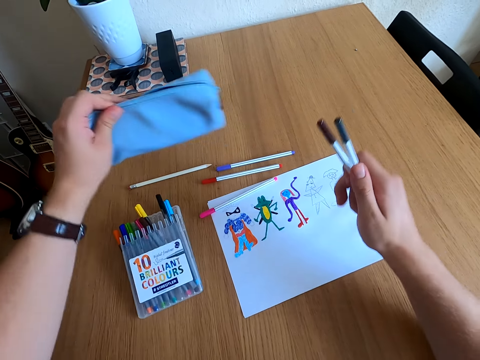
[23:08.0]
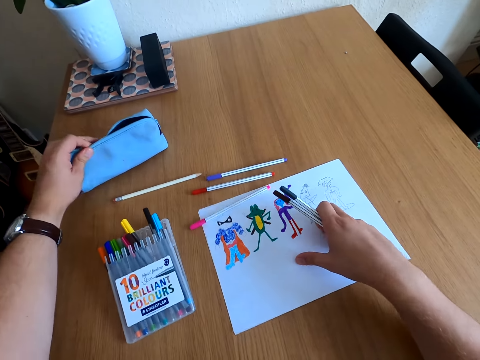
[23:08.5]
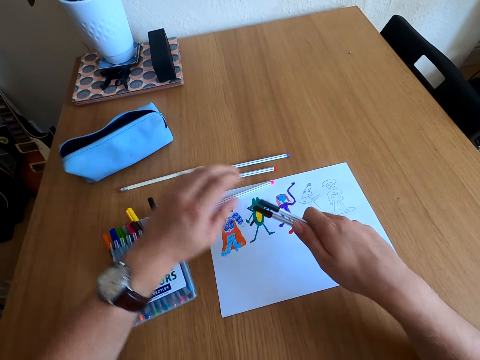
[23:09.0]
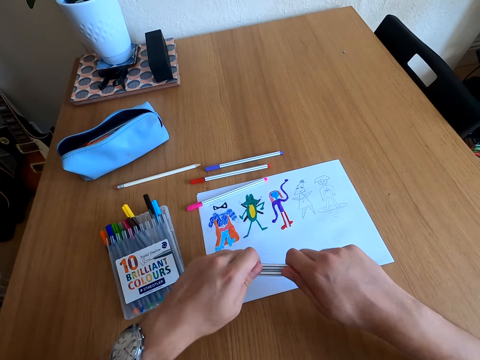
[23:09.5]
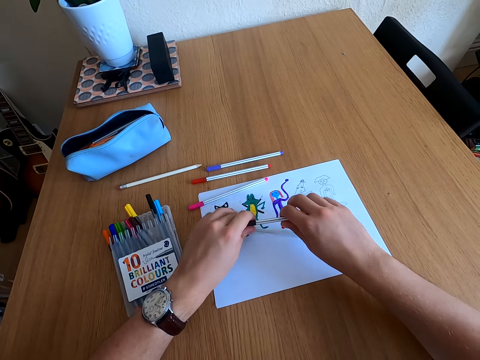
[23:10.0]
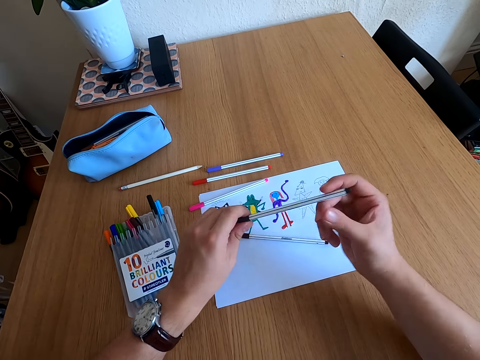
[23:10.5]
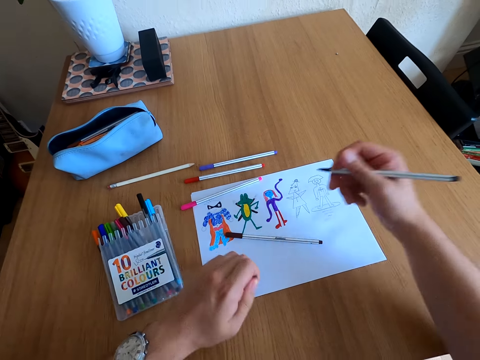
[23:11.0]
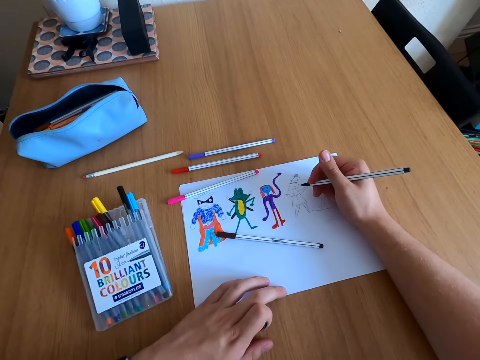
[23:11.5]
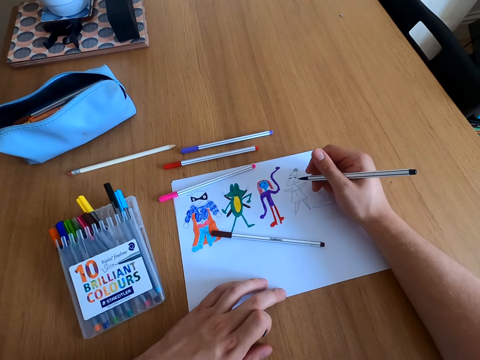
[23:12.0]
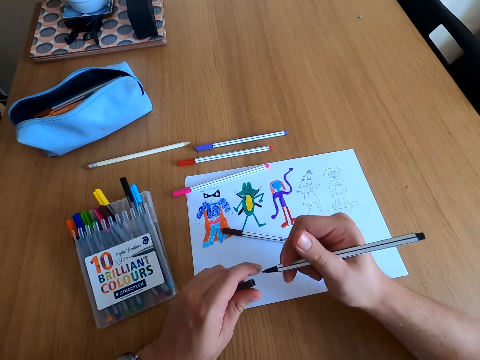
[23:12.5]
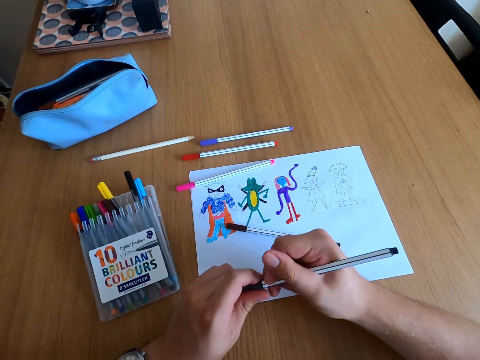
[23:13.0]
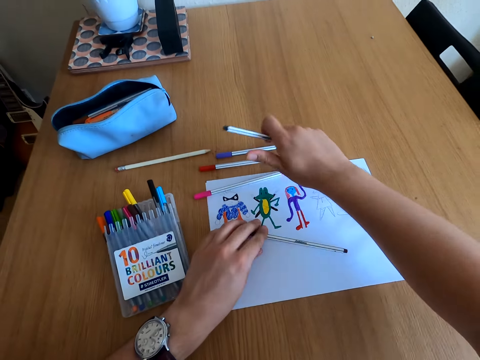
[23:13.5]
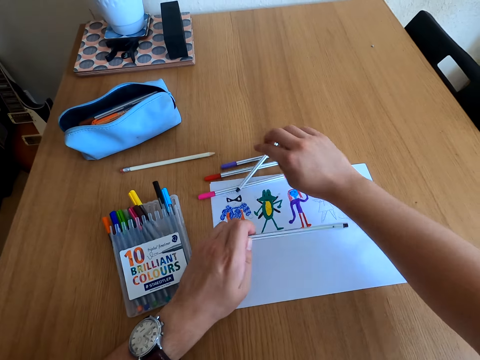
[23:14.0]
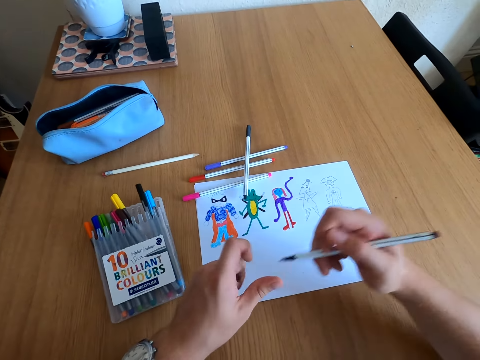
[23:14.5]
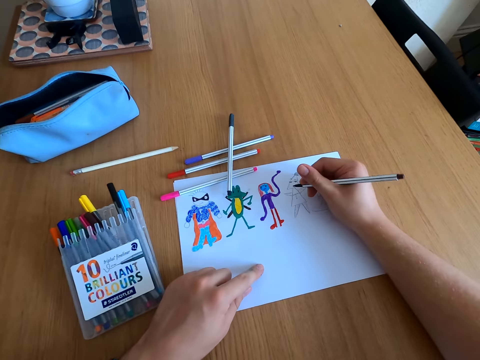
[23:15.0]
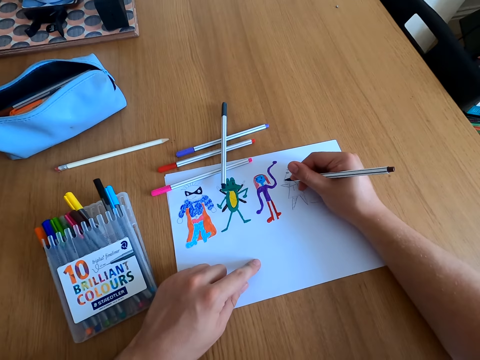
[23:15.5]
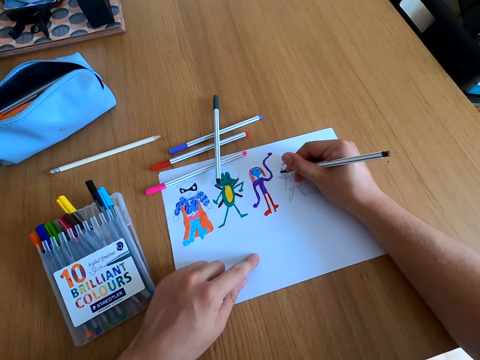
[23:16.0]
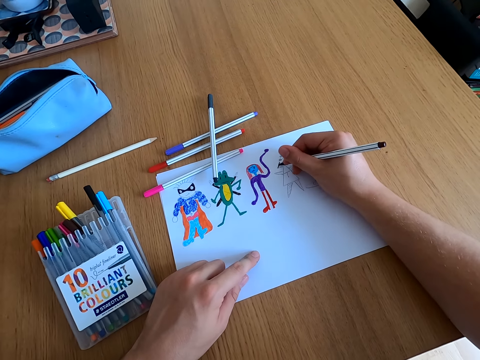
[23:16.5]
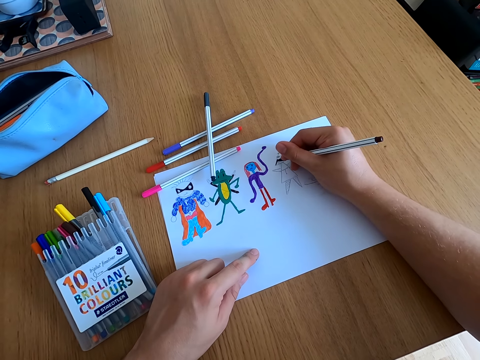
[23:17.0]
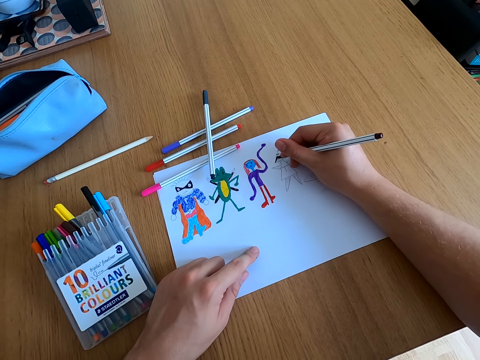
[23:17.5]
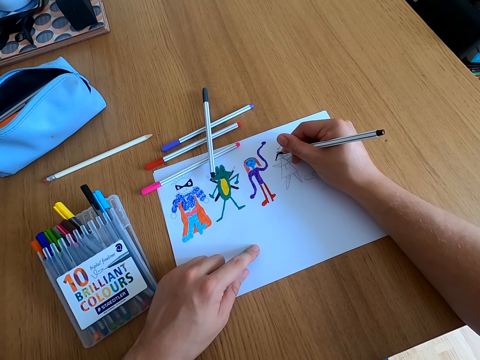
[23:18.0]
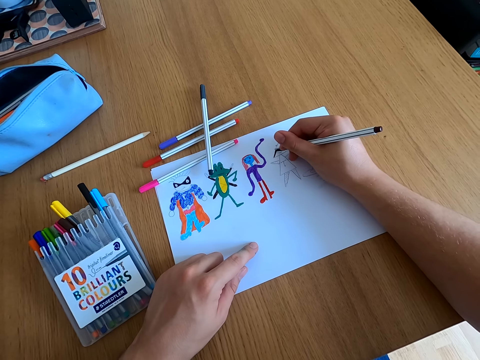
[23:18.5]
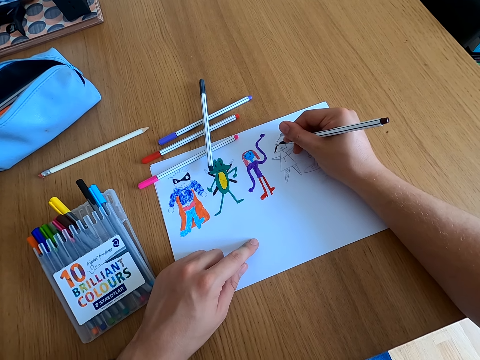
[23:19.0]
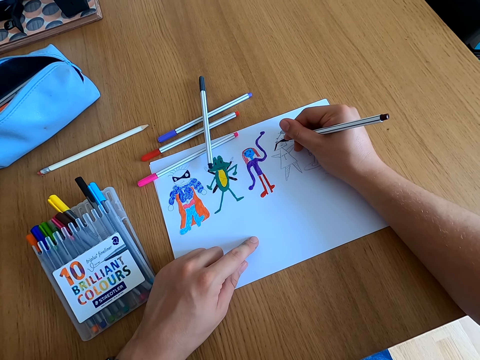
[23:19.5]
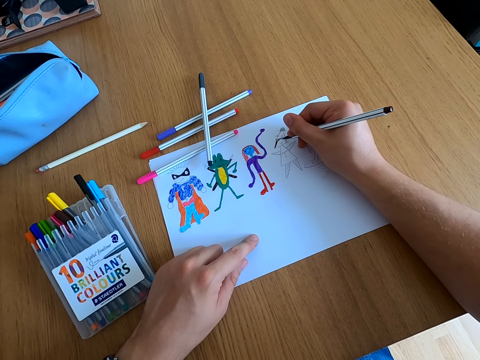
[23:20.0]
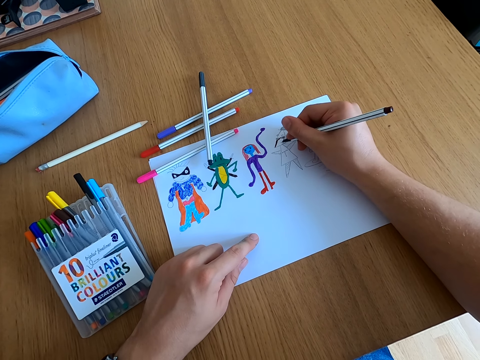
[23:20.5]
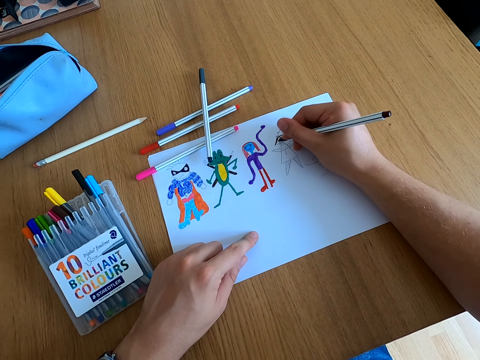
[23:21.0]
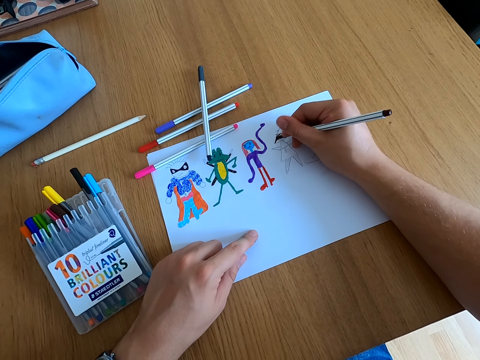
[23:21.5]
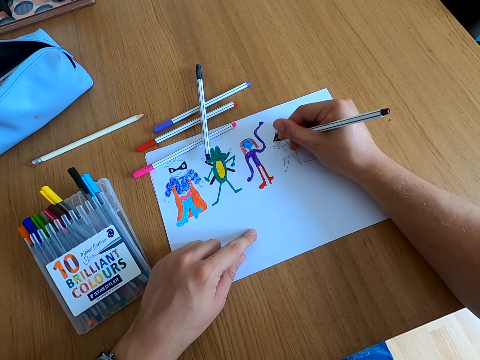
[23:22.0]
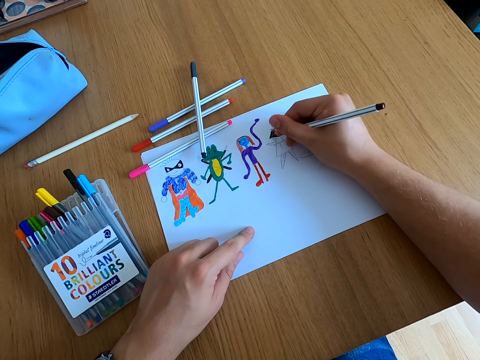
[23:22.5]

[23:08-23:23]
The camera wearer places the pouch bag on the table. They drop a color pen, open the color pen lid, and look at the drawing. They close the color pen lid, place the color pen on the table, pick up a color pen, open the color pen lid, and color the drawing.

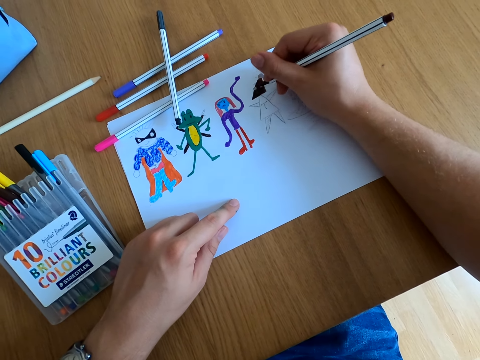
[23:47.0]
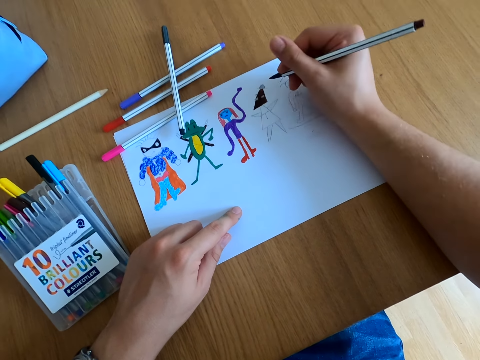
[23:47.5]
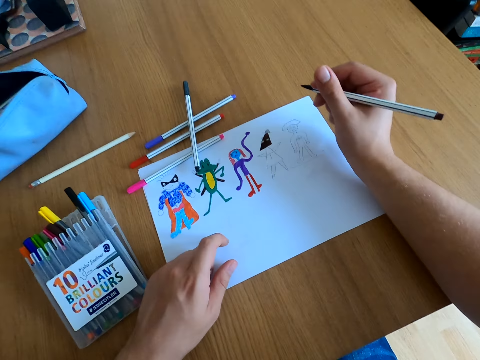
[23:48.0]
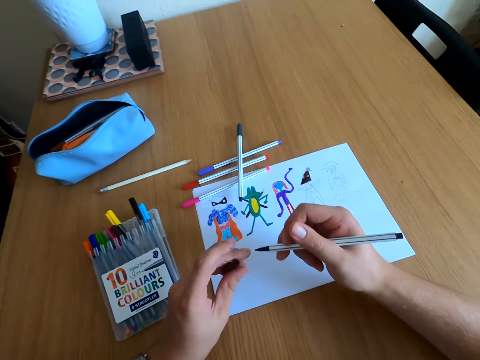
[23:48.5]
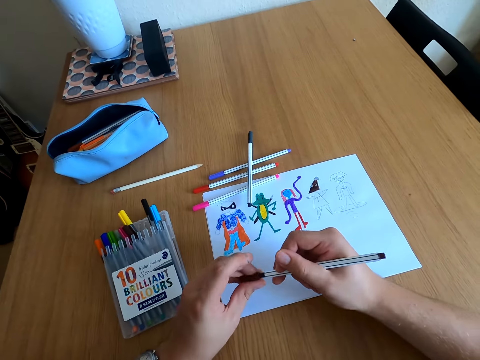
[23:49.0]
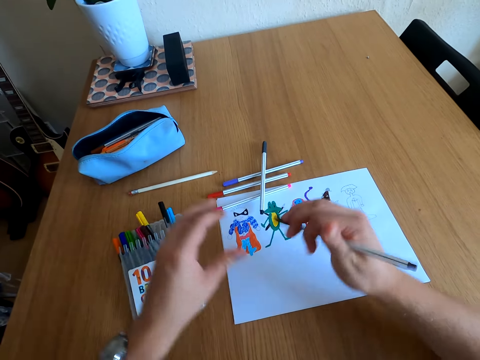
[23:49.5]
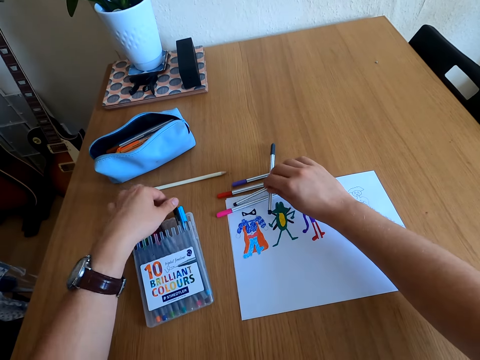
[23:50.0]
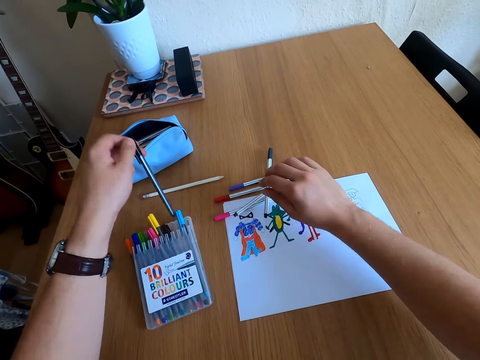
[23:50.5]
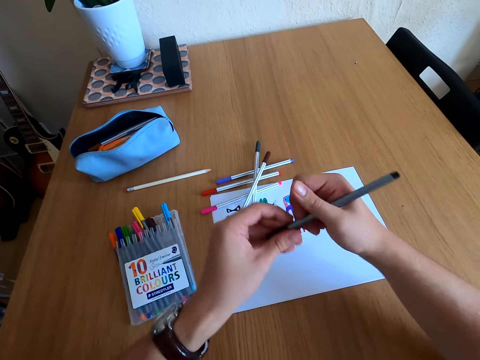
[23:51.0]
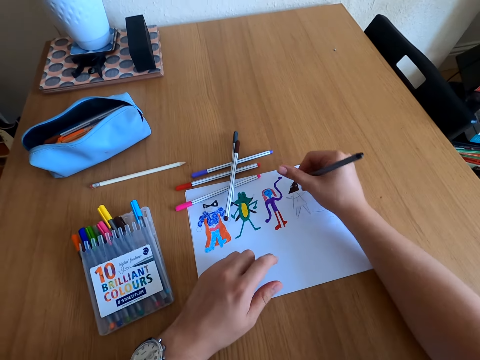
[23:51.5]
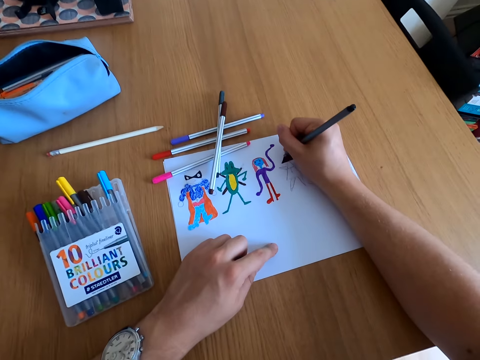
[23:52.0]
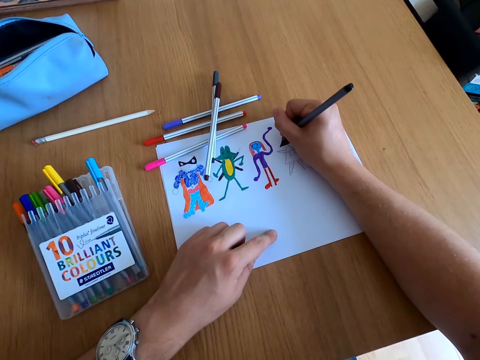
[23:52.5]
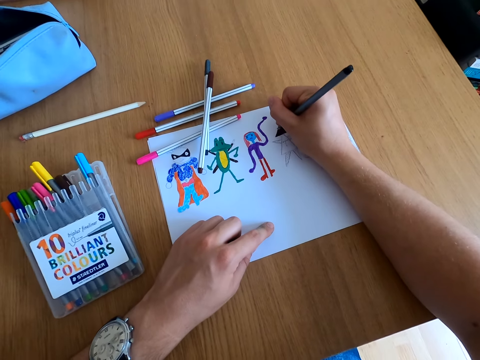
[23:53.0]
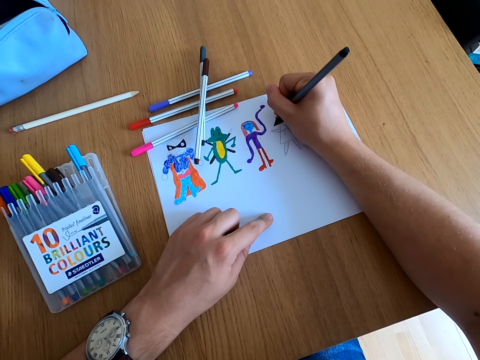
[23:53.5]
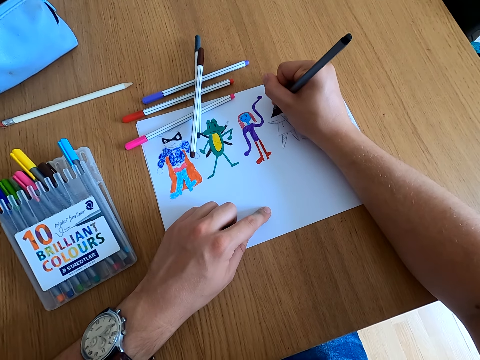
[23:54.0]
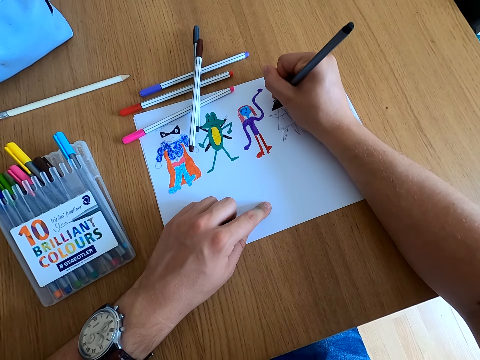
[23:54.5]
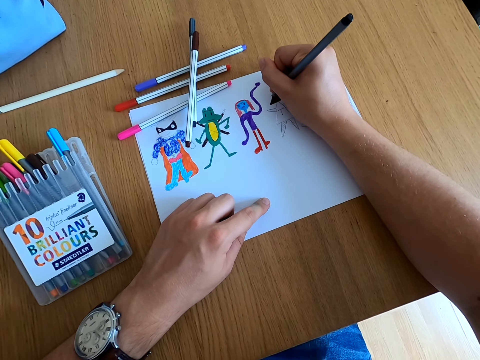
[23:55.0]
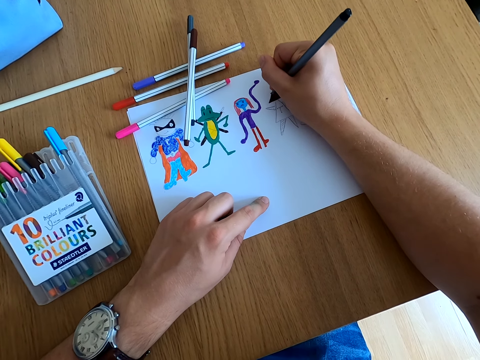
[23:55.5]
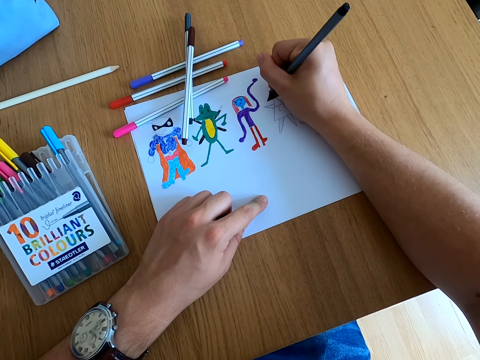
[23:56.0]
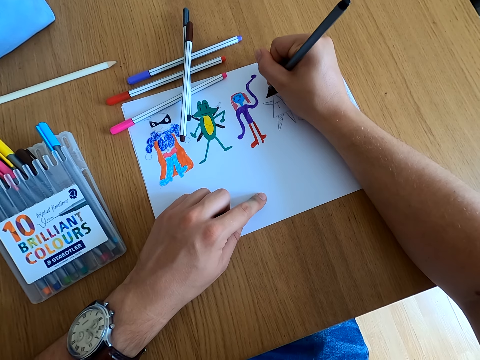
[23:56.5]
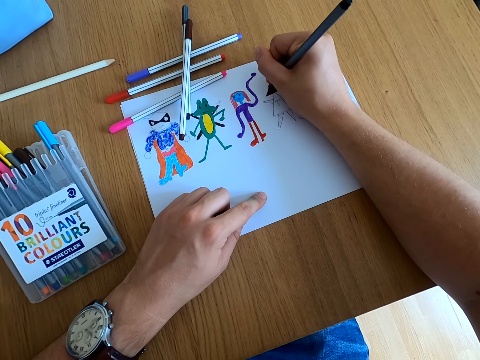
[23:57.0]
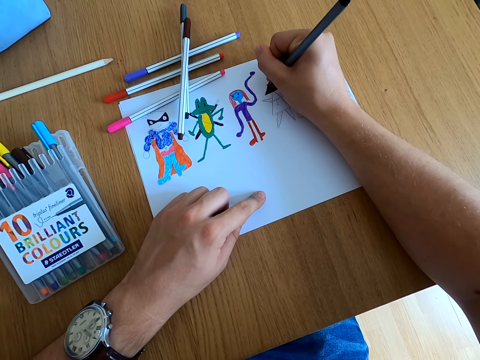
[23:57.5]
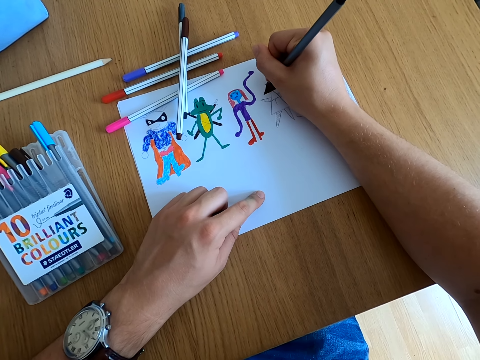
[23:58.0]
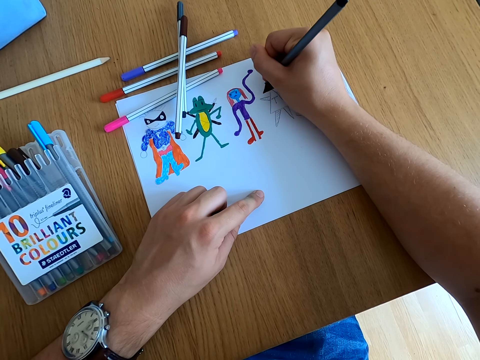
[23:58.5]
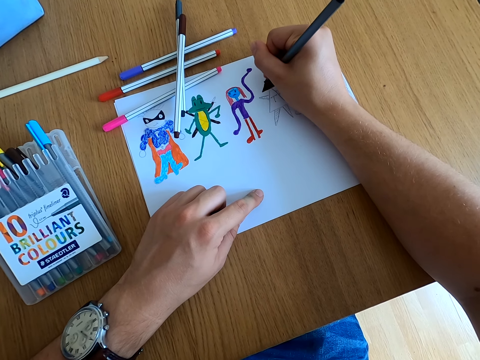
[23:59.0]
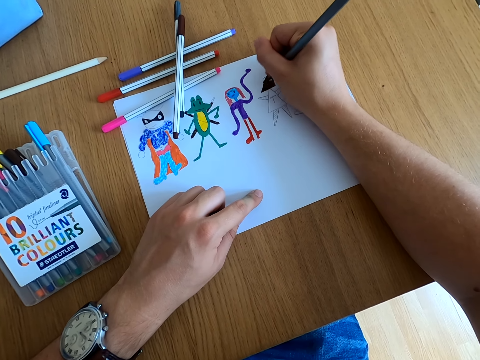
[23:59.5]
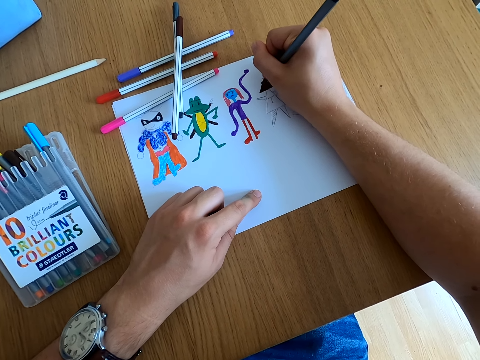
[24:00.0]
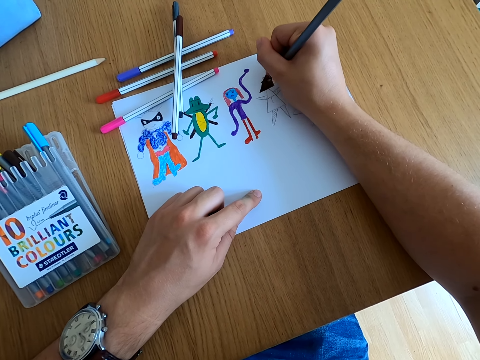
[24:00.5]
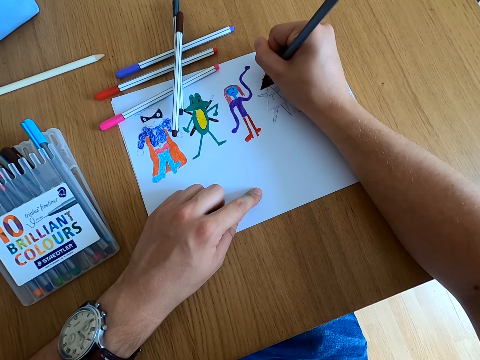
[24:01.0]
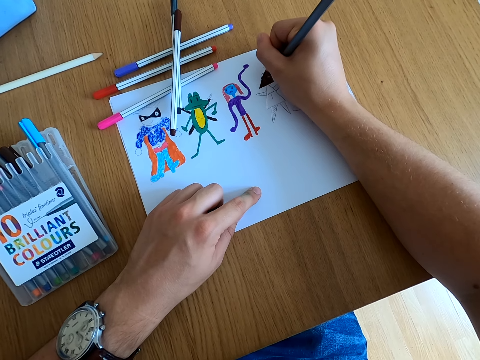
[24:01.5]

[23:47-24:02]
The camera wearer closes the color pen lid and places the color pen on the table. They pick up a color pen, open the color pen lid, and color a drawing.
